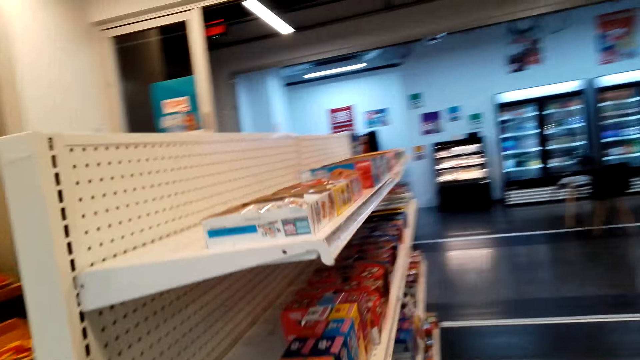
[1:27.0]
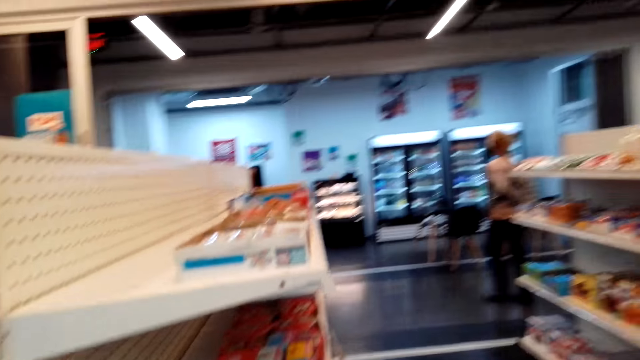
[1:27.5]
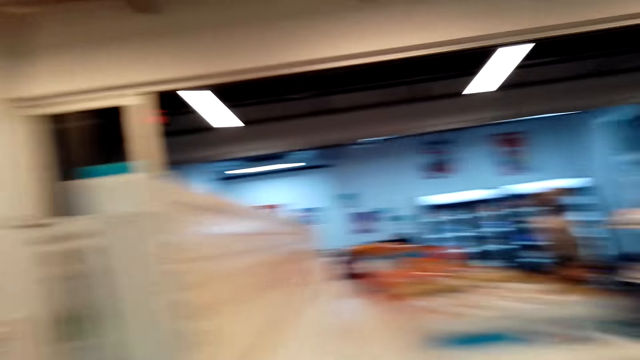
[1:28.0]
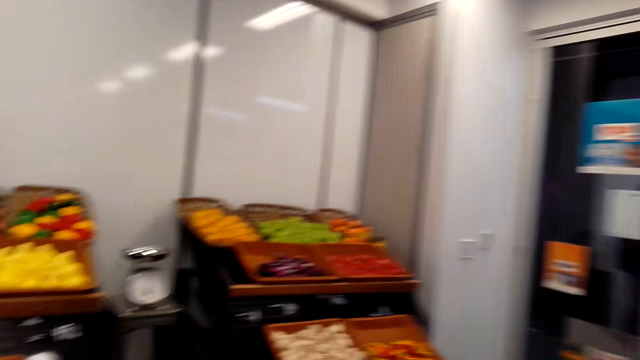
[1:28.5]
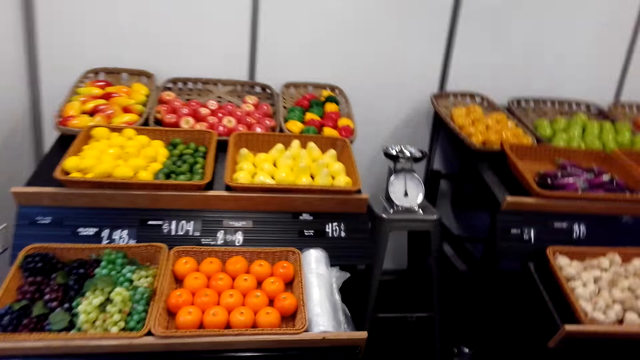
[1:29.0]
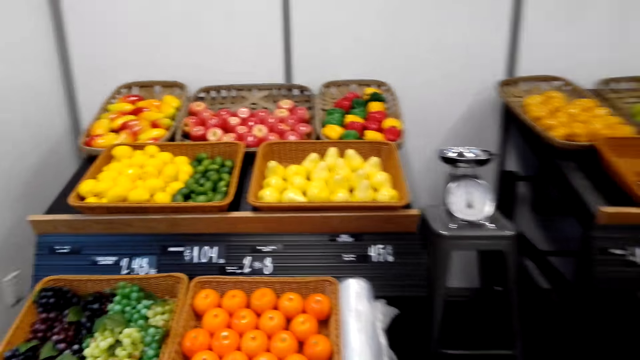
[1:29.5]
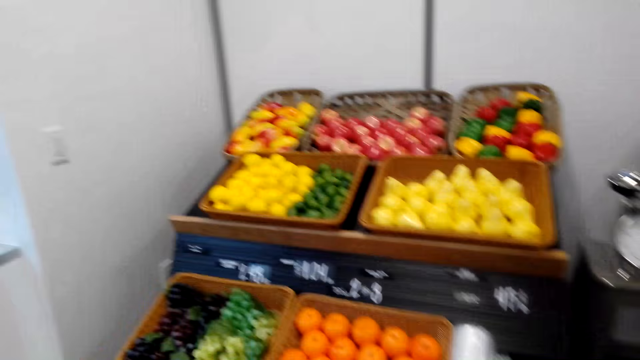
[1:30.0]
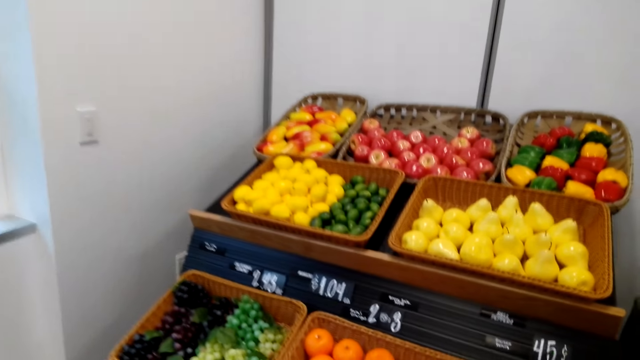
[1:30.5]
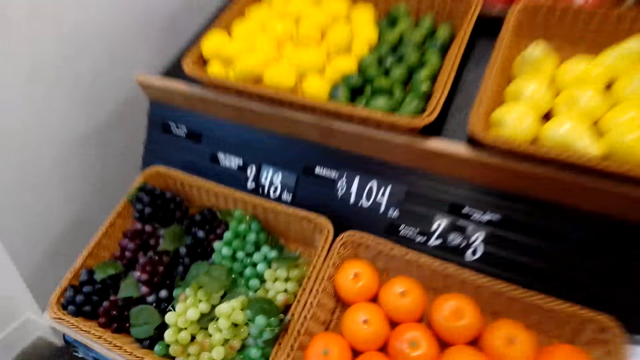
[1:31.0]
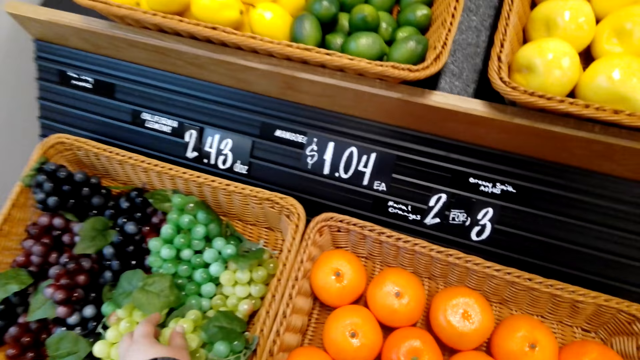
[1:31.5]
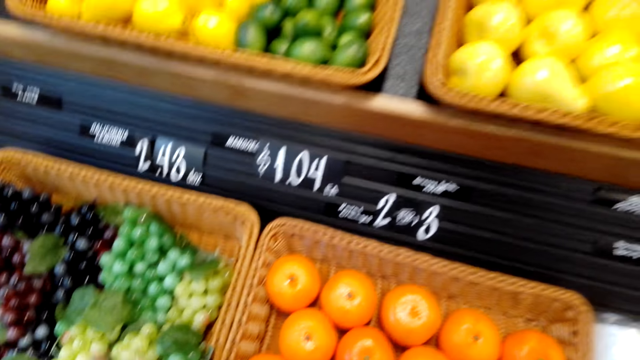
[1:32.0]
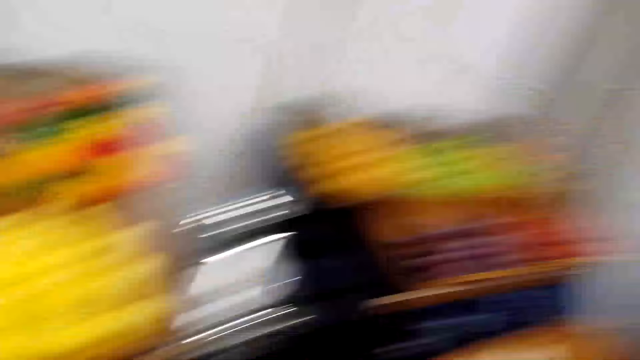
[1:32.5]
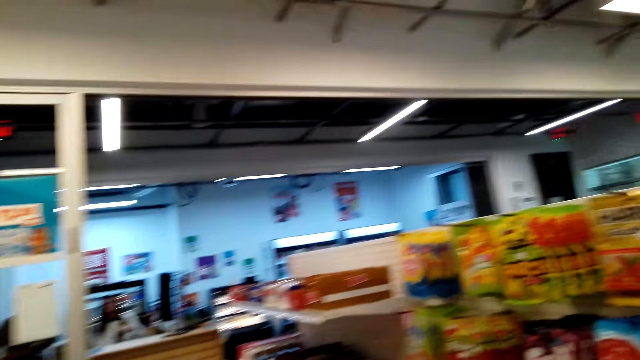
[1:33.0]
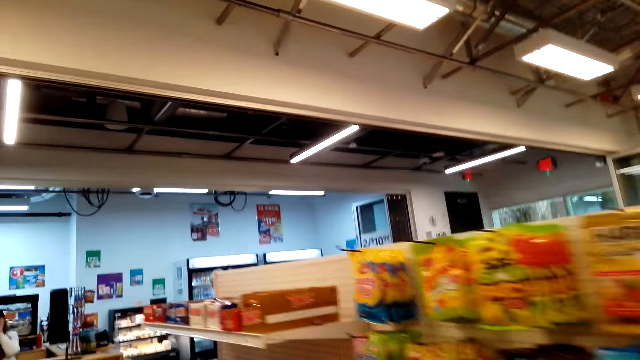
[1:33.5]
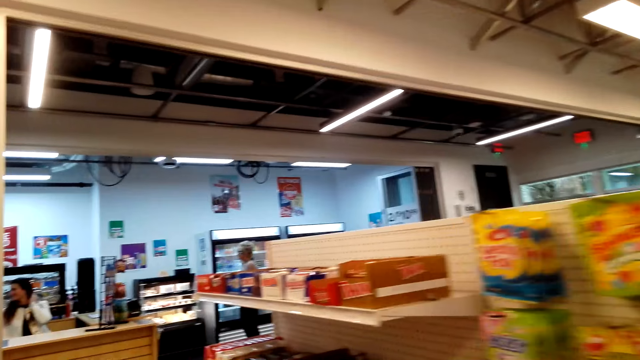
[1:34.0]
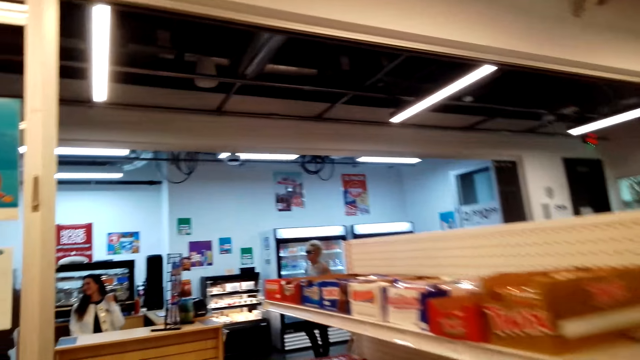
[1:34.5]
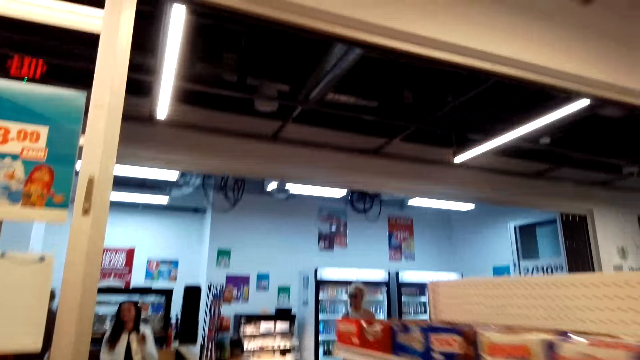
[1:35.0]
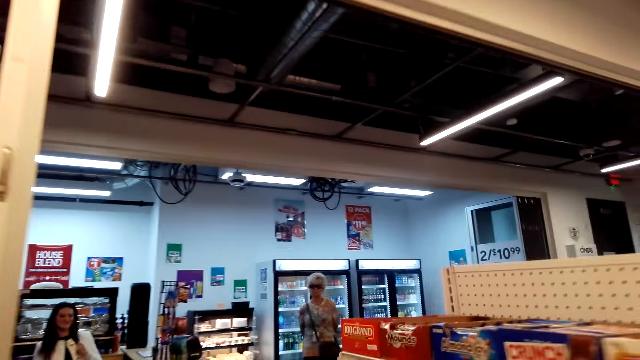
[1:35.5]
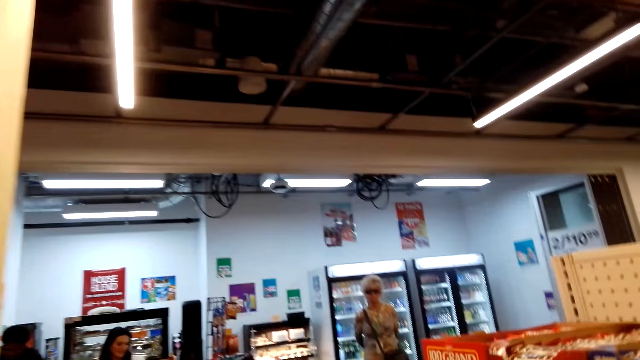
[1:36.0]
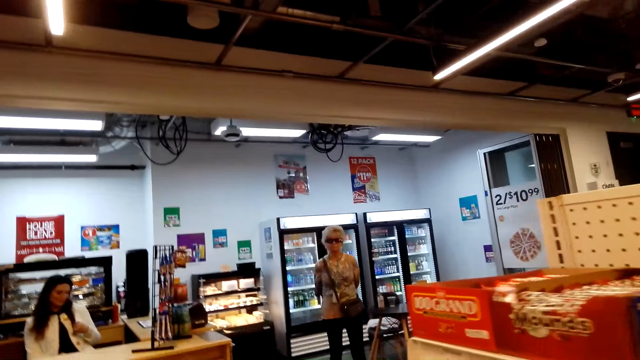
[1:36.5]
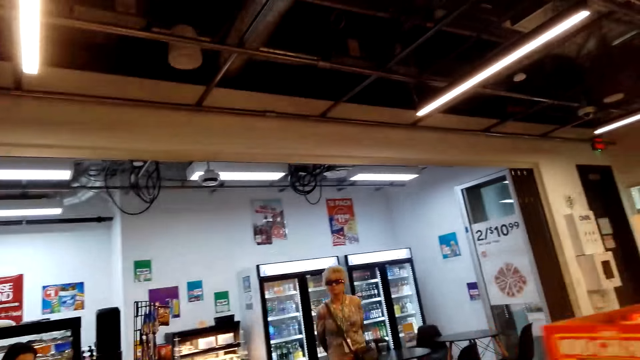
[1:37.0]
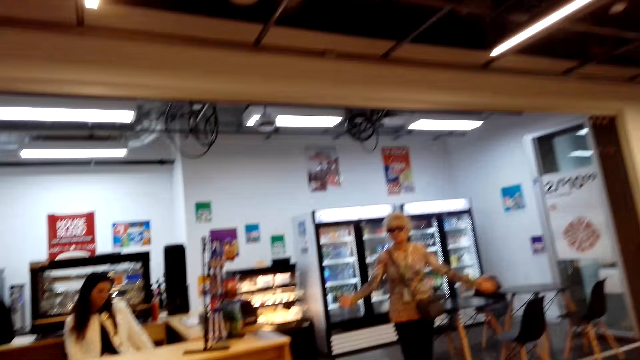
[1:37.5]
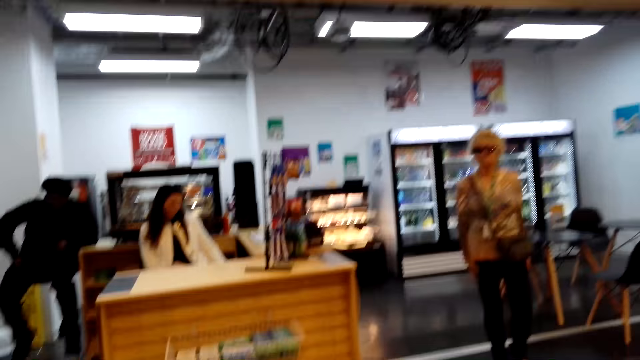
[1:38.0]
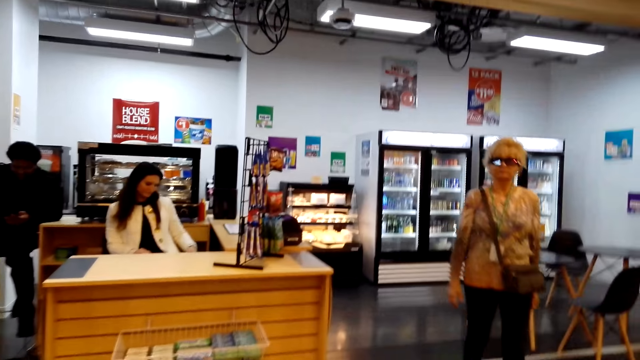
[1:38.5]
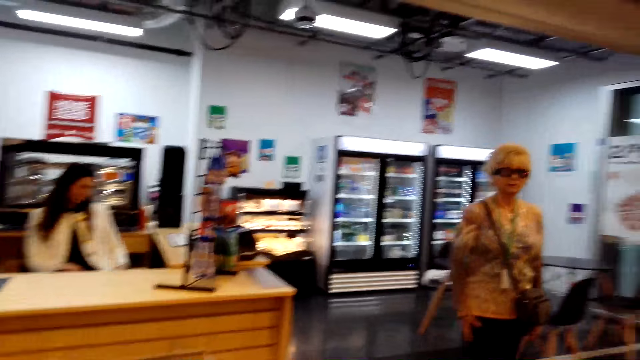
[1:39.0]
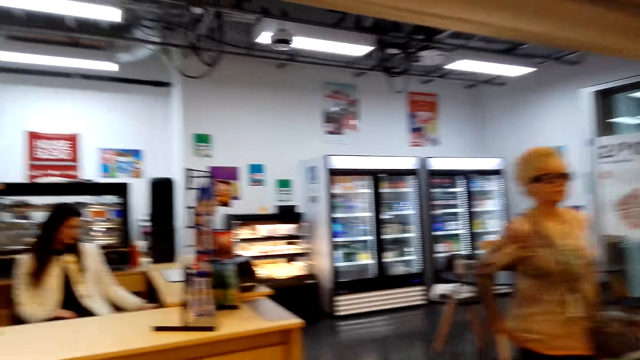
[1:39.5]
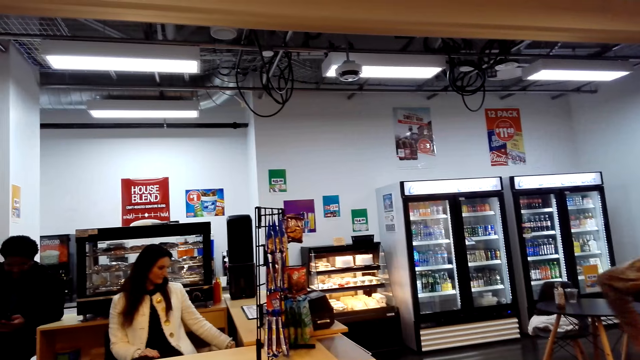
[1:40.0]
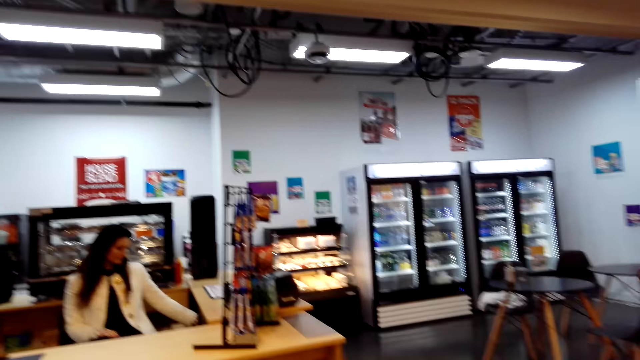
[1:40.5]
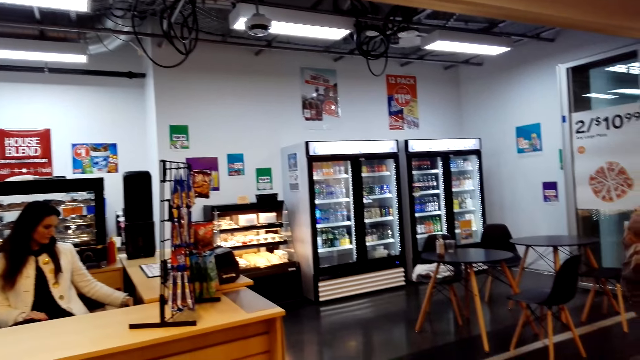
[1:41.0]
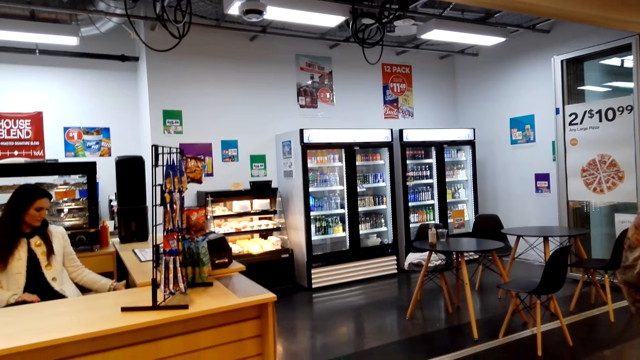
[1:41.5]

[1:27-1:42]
A person walks around. The camera wearer holds fruits in a bucket. They walk around. Another person sits in the counter. A woman moves hands. The first person walks around. A cashier moves hands.

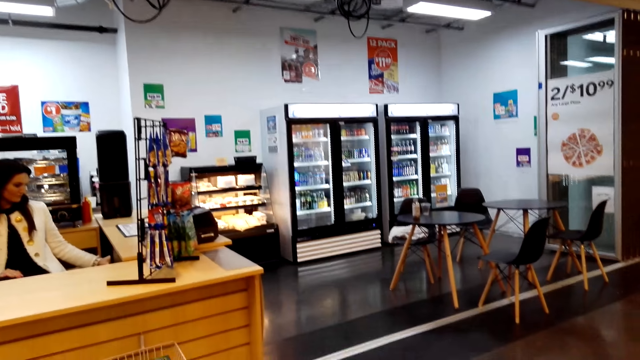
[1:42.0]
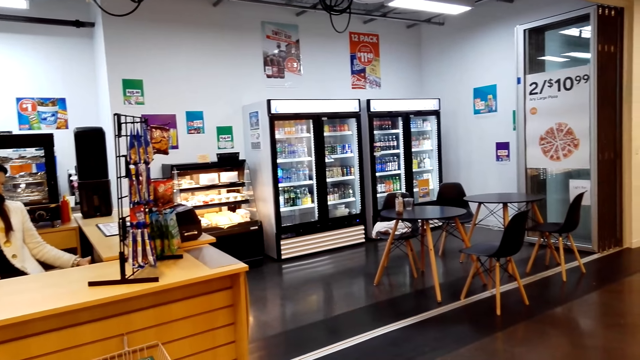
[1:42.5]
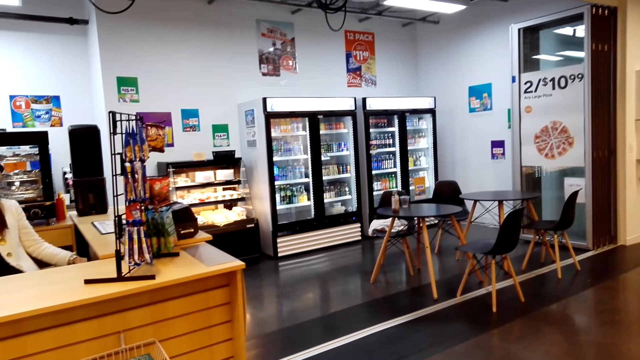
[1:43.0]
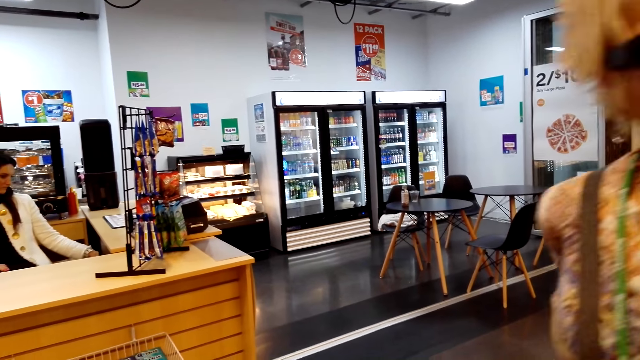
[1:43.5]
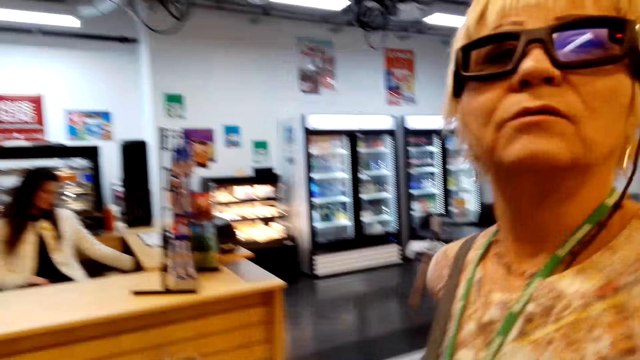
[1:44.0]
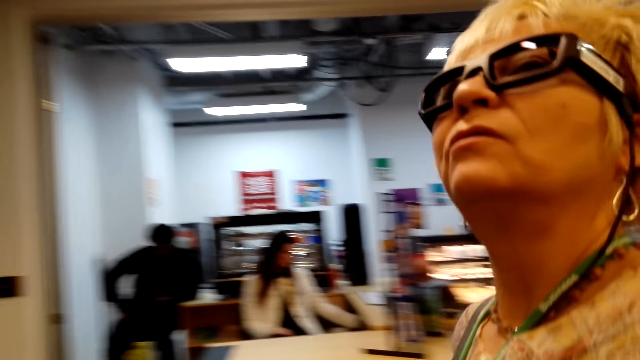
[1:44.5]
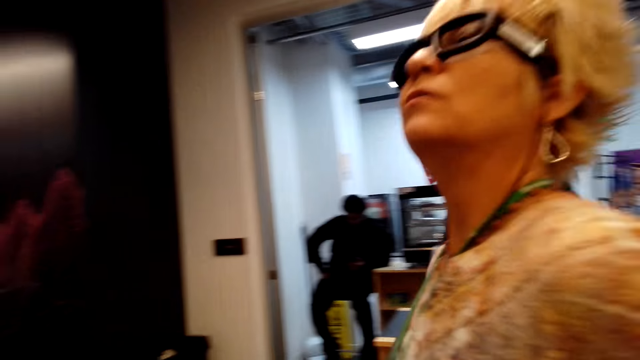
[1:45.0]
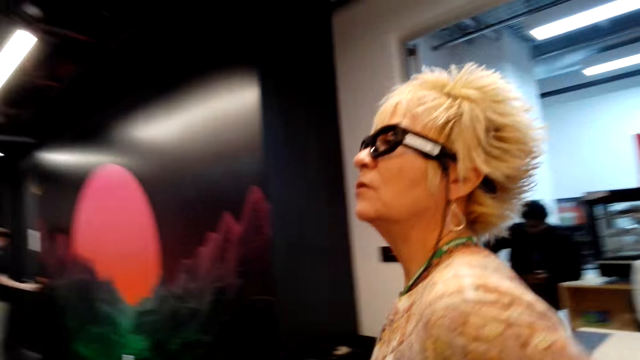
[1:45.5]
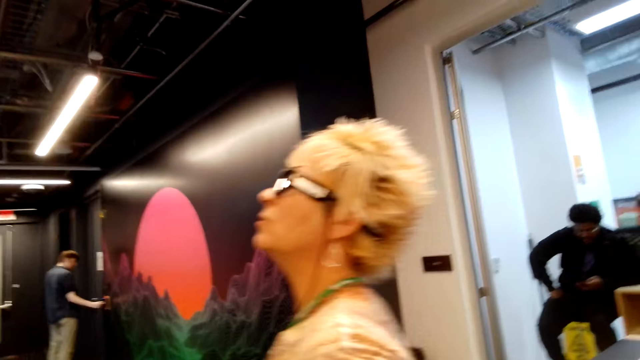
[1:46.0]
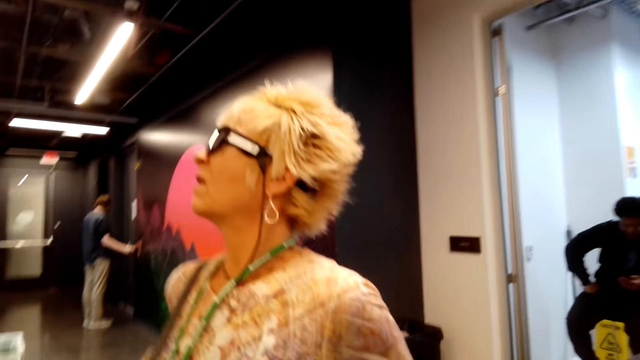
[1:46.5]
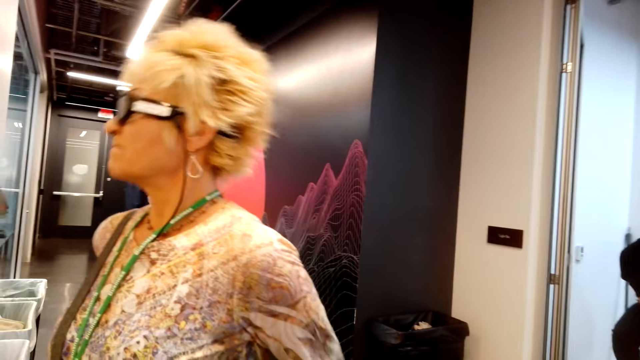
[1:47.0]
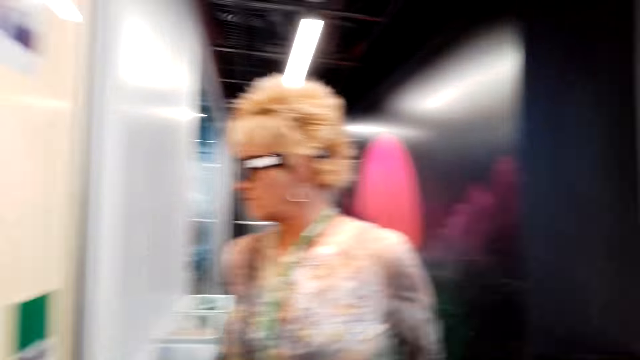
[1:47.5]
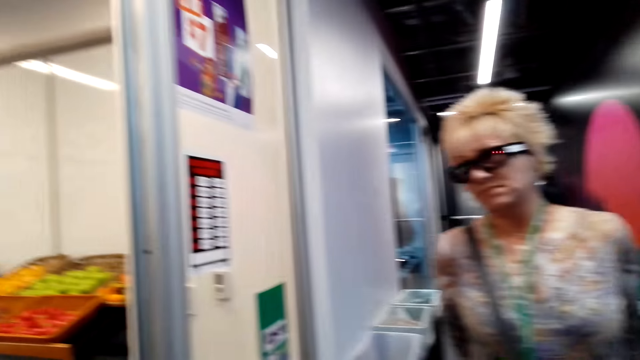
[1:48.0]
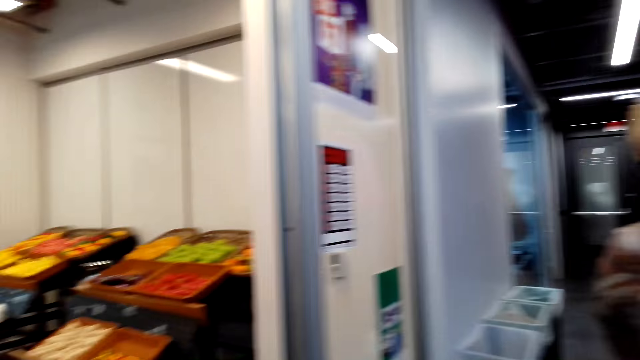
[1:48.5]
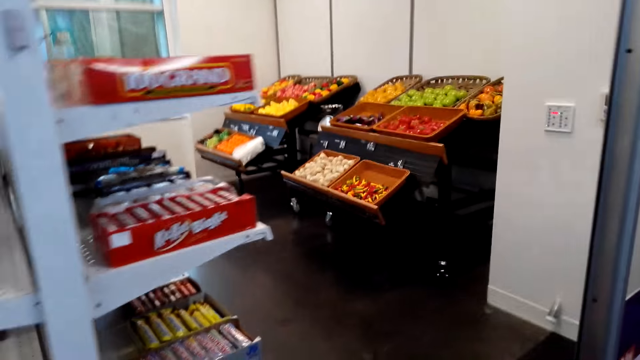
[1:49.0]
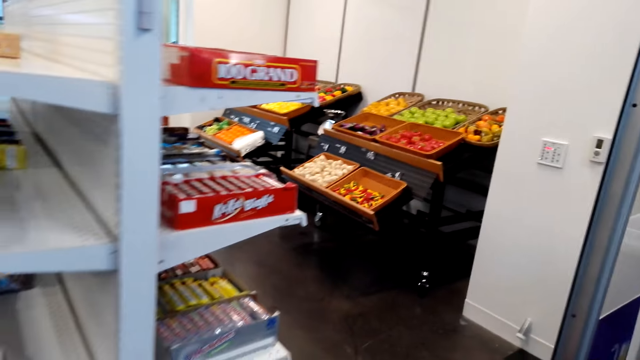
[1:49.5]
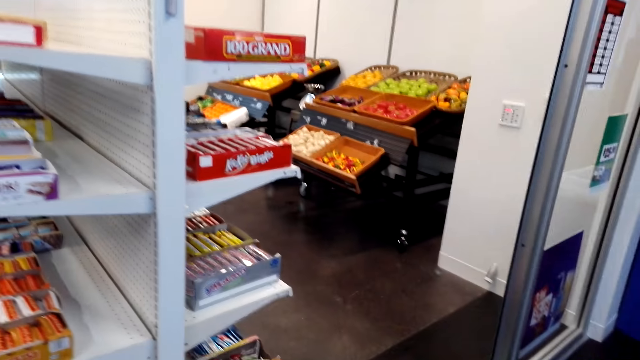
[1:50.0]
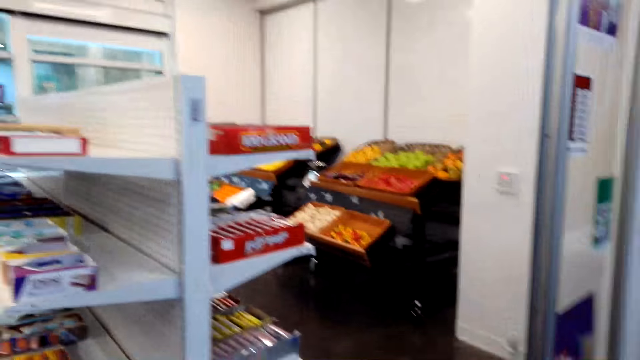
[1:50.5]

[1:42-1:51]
The camera wearer looks around. The woman walks across. The camera wearer looks around.
